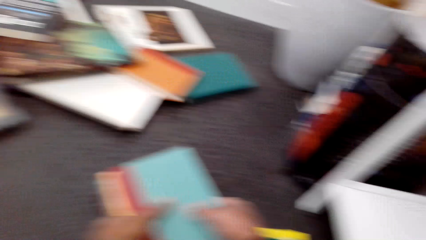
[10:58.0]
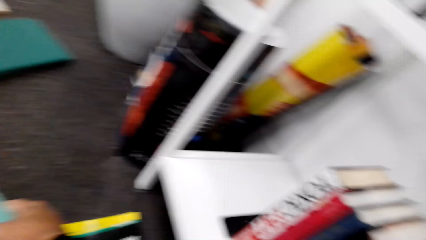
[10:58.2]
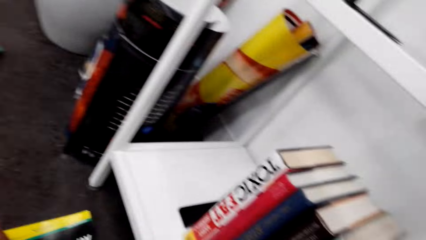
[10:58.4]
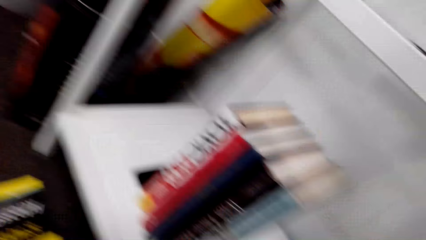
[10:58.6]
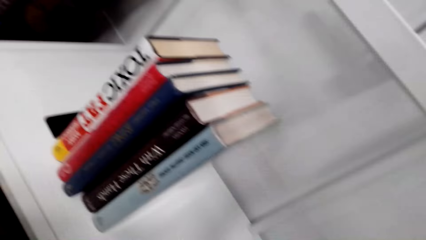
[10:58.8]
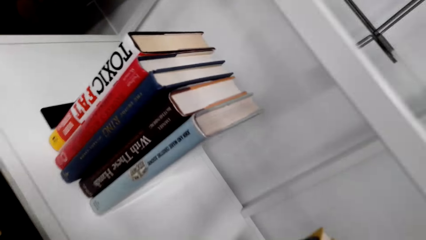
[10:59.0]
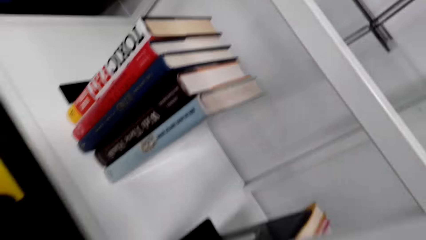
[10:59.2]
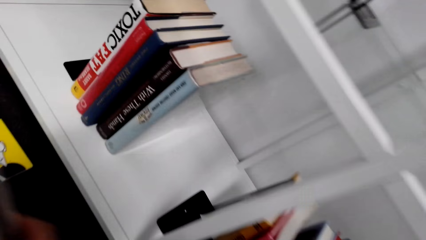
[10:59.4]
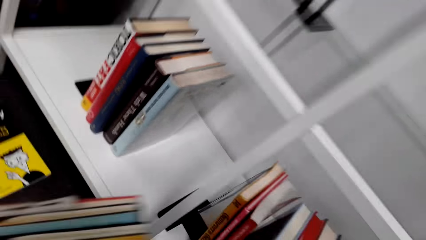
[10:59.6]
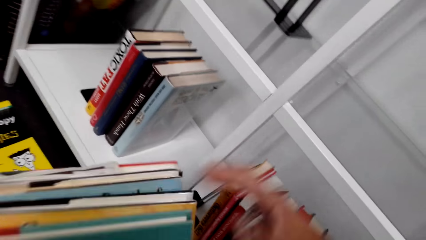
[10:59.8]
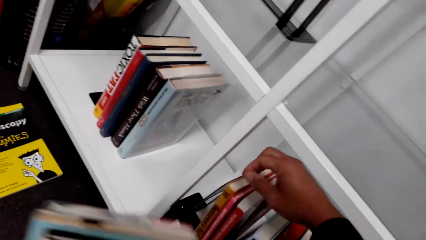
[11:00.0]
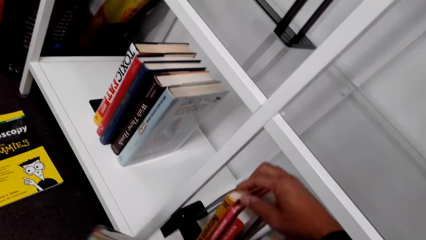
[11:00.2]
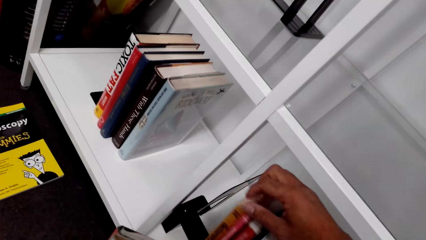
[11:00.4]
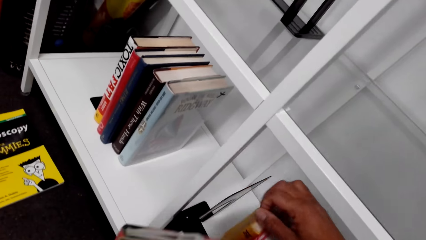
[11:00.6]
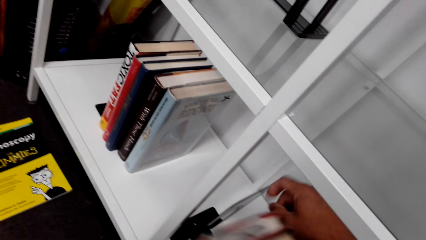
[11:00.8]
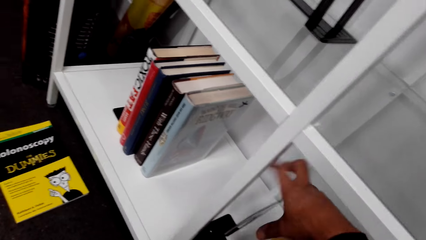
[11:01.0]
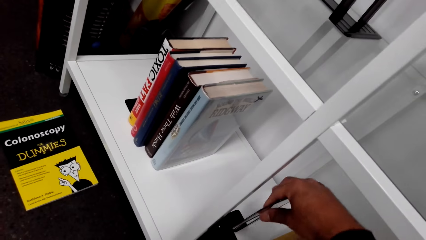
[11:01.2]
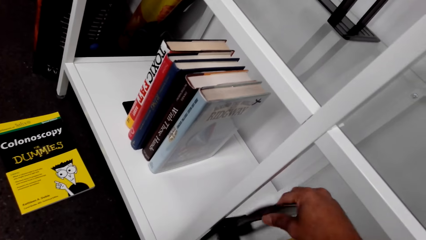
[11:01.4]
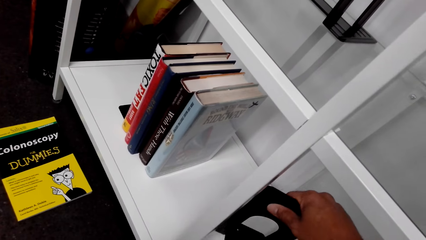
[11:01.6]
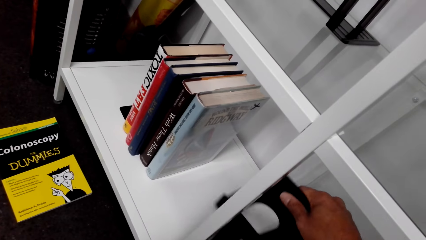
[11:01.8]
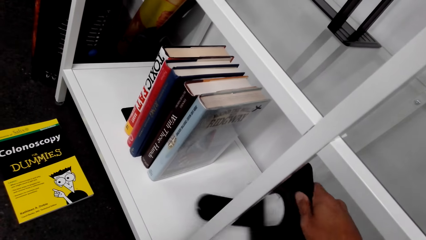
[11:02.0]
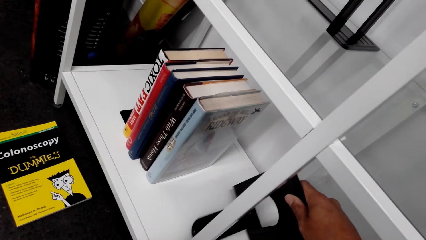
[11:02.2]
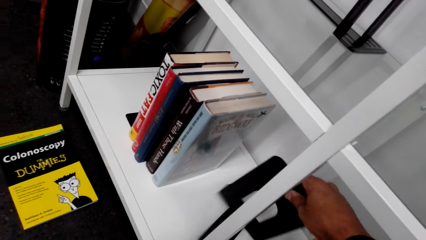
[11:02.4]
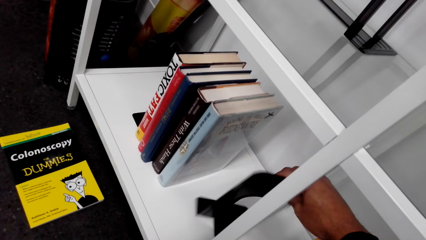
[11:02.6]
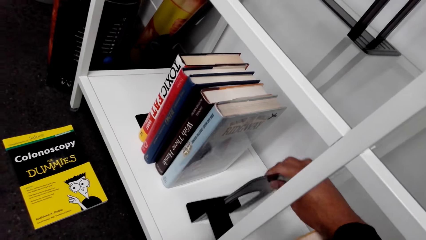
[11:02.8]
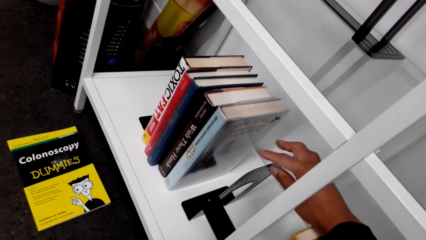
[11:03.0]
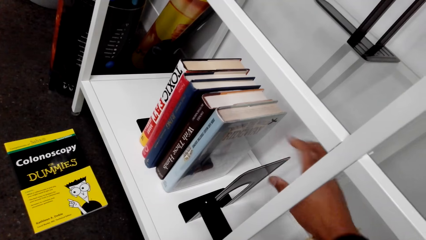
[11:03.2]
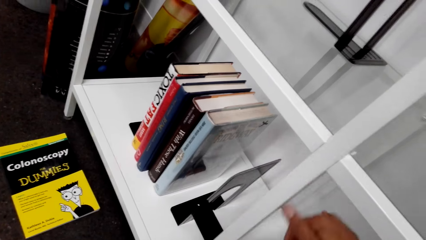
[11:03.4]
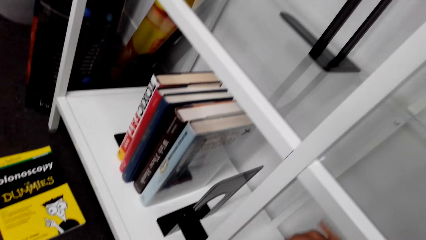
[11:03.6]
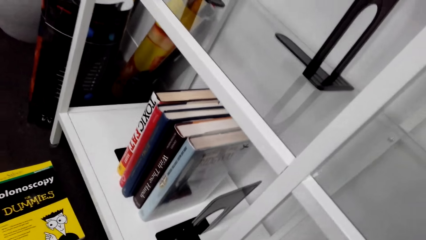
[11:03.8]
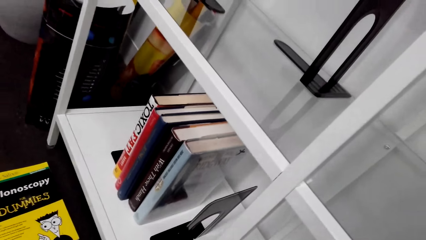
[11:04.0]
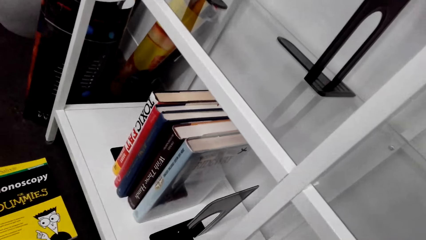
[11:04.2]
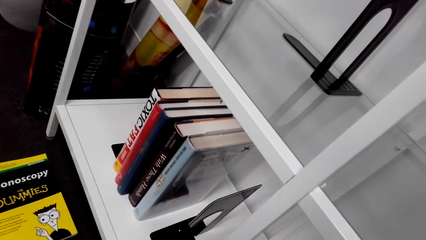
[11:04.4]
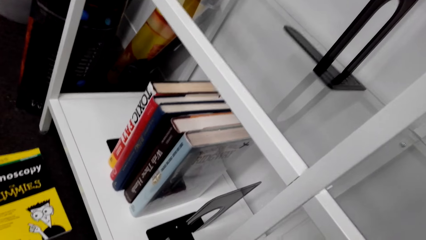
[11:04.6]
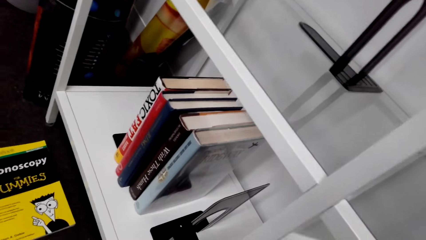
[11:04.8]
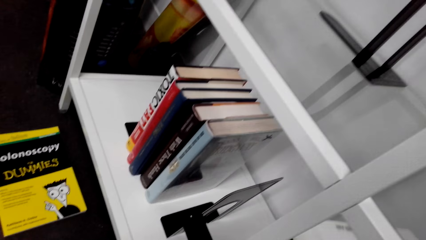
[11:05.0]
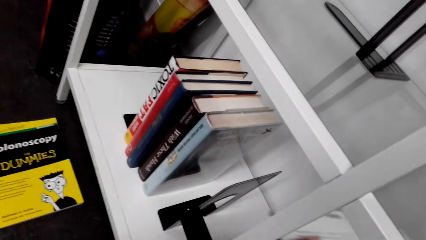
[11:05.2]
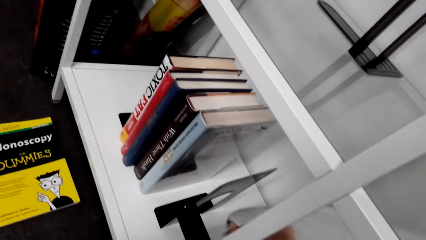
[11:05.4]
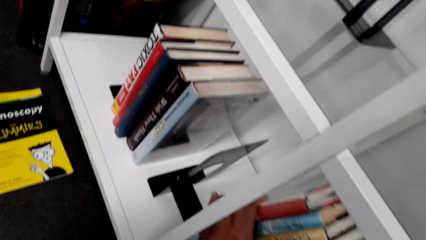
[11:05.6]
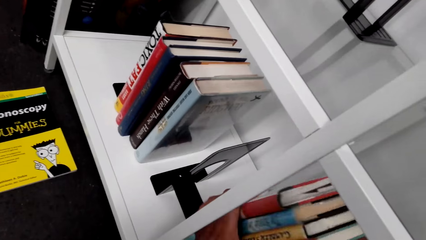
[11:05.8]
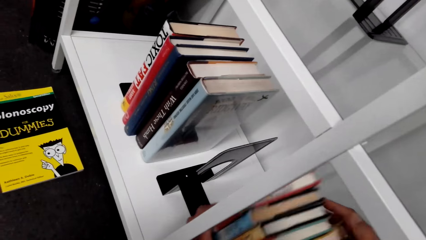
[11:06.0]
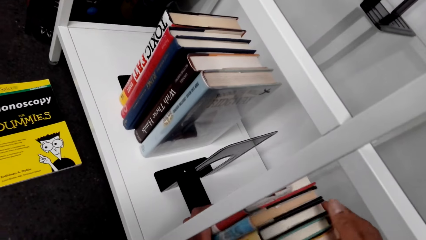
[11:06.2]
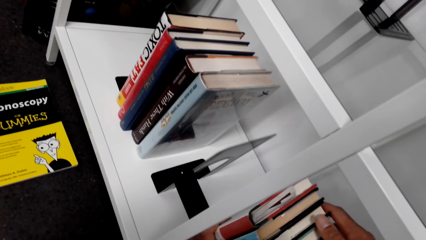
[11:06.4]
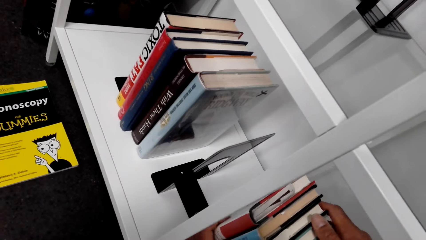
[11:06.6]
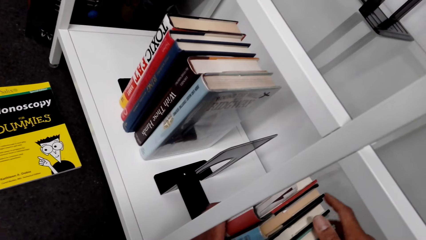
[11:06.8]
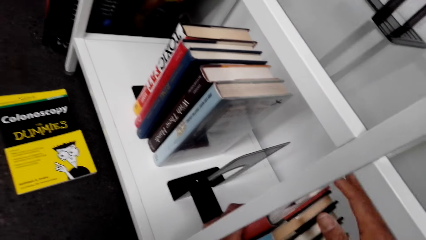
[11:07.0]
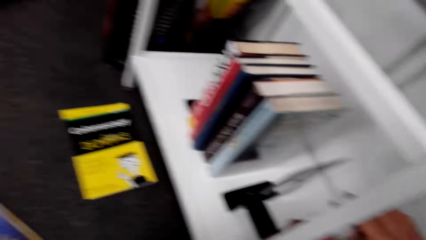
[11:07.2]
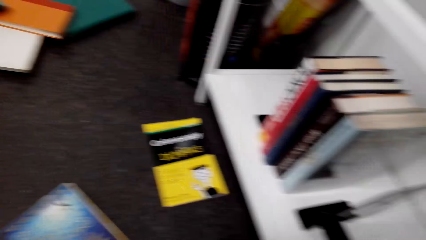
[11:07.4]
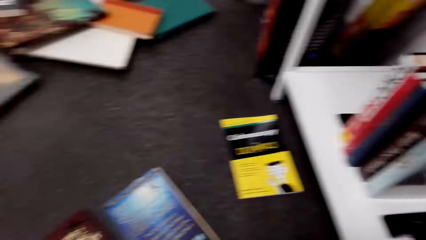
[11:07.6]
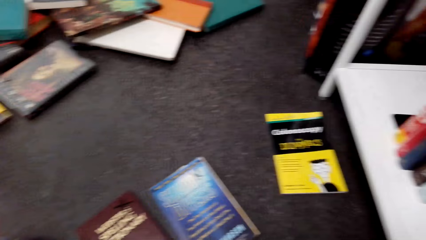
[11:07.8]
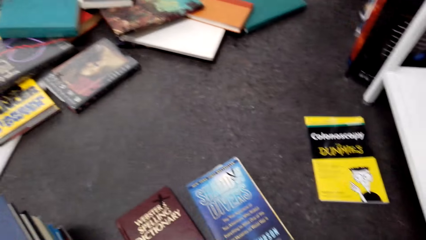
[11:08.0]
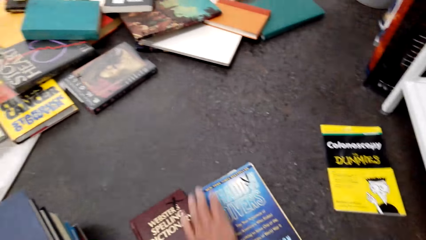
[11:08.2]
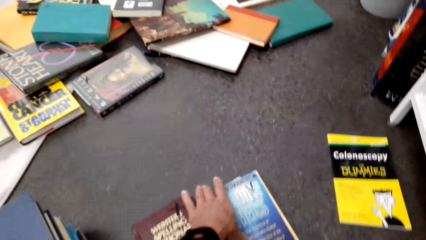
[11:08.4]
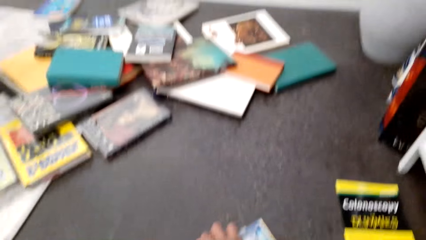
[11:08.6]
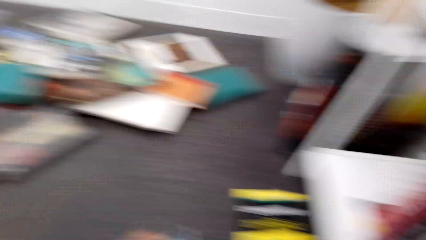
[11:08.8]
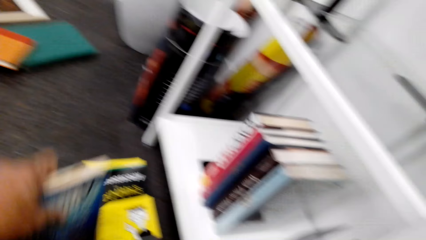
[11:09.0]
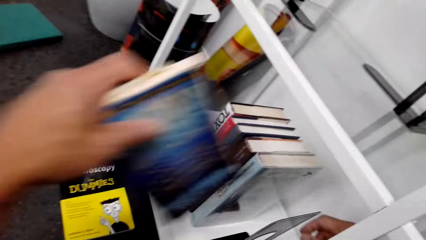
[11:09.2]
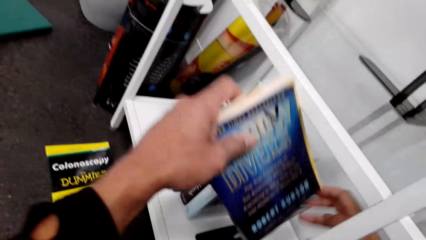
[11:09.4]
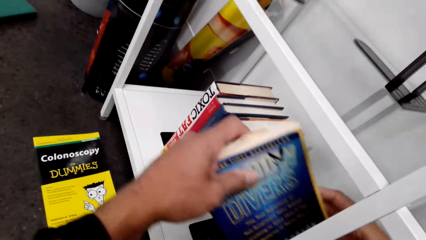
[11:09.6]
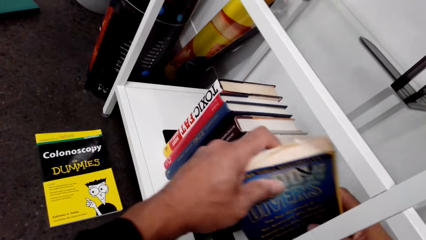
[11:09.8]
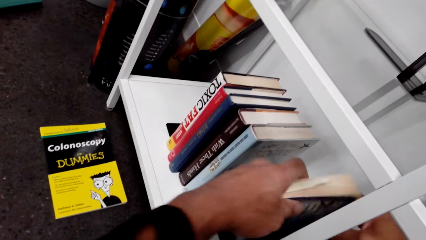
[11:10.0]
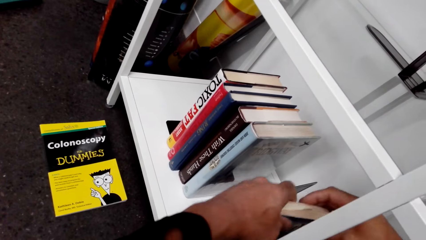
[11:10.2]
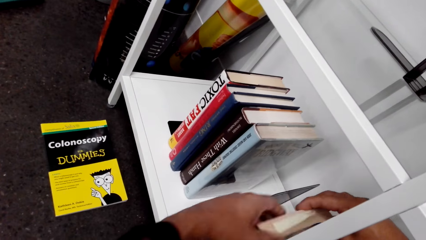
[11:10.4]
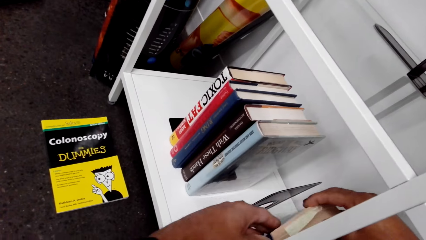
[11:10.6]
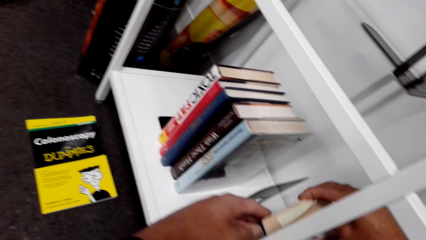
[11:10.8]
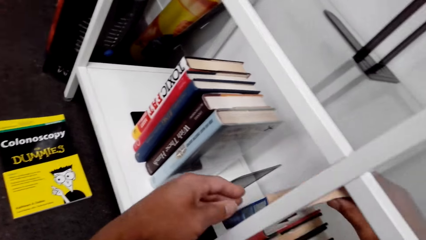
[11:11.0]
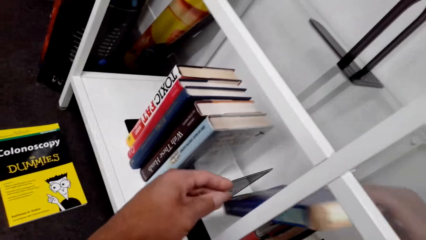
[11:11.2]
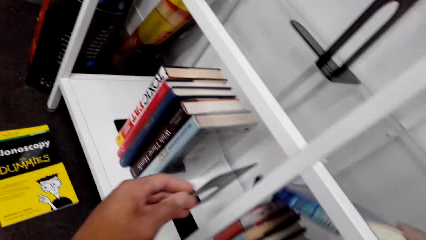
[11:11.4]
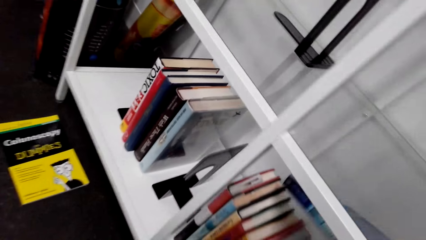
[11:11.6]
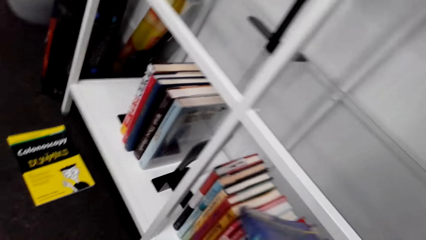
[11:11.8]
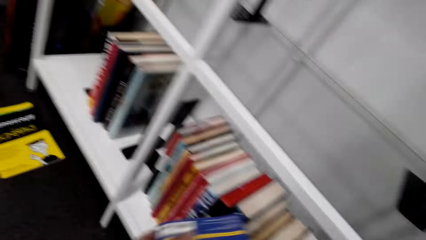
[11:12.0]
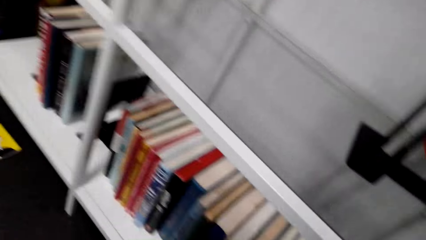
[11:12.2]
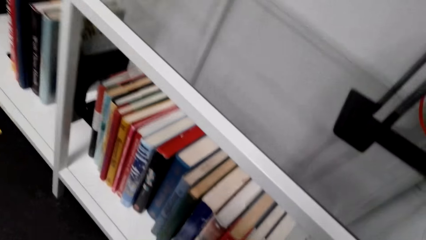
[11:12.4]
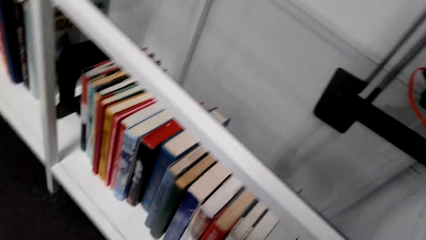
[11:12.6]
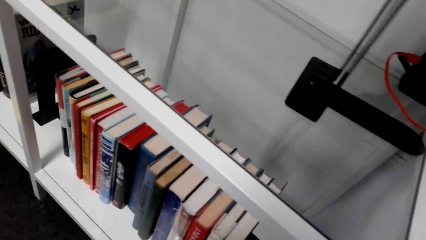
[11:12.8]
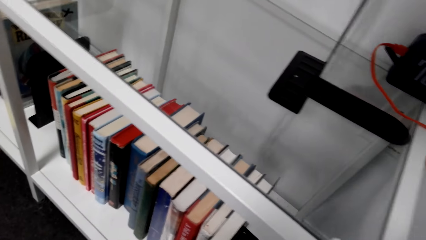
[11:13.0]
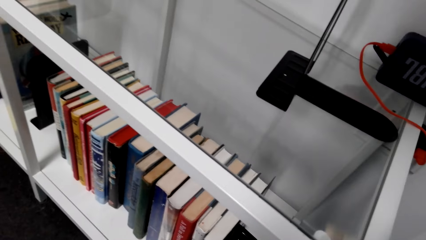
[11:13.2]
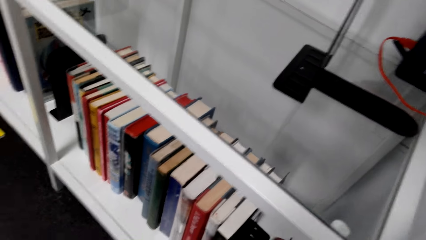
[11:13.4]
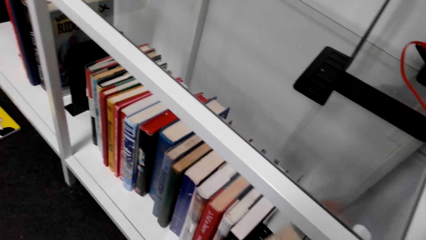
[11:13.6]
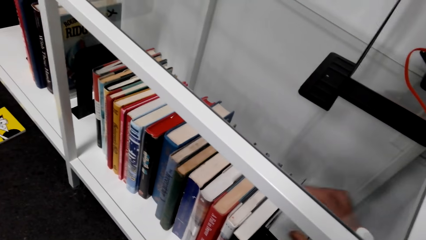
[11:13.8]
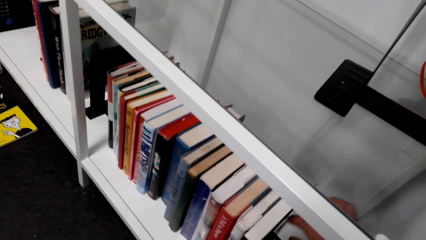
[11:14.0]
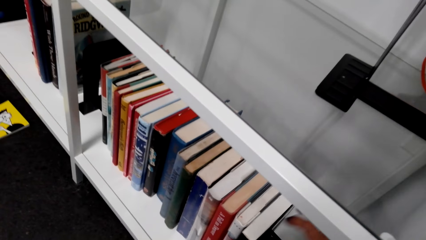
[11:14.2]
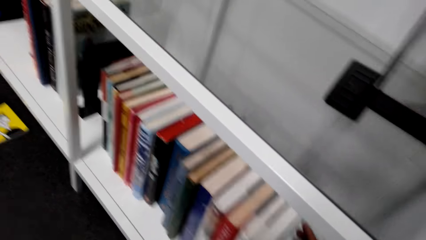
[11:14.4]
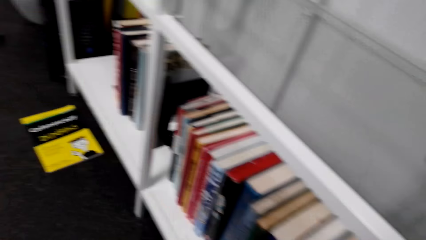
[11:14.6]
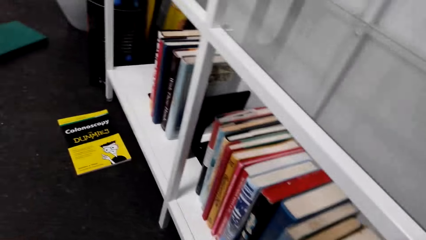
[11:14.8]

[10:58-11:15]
The camera wearer arranges books on the shelf. They put the books on the book shelf. They pick the books. They arrange the books on the shelf.
